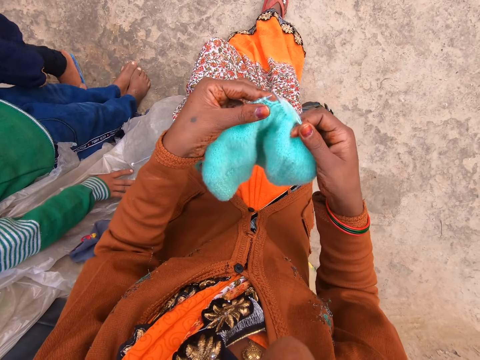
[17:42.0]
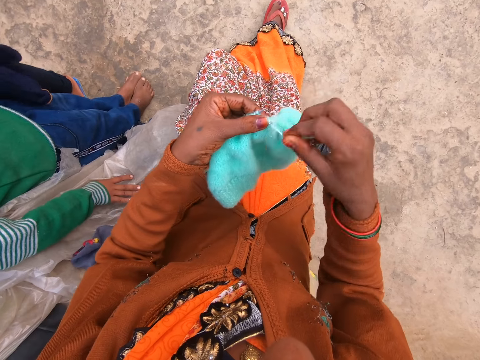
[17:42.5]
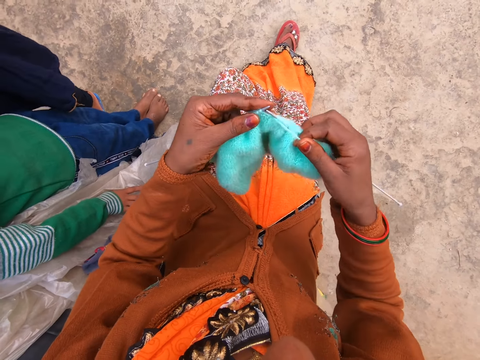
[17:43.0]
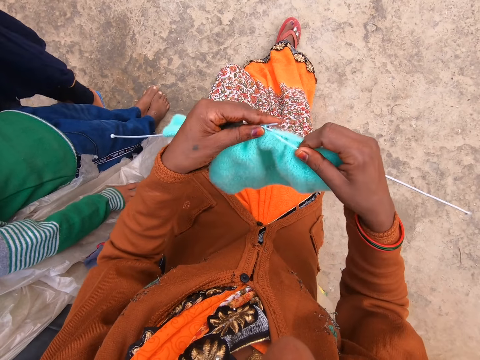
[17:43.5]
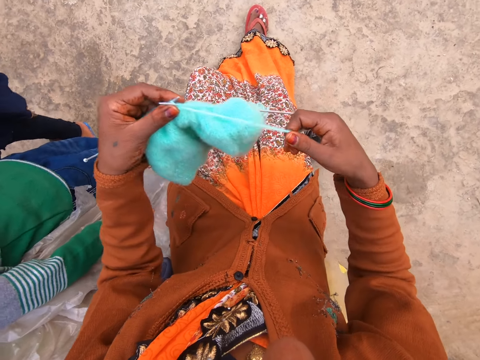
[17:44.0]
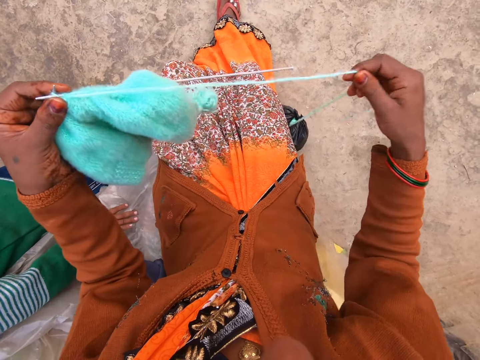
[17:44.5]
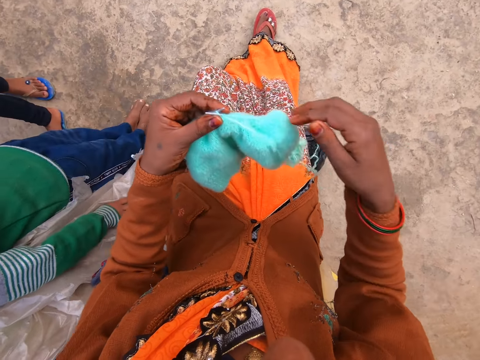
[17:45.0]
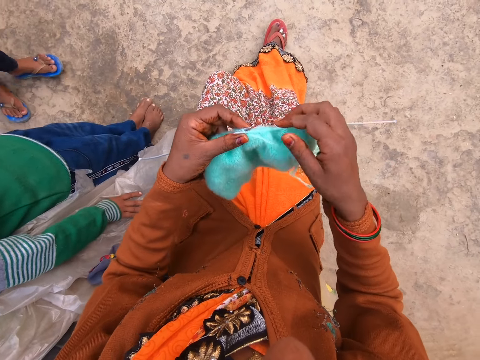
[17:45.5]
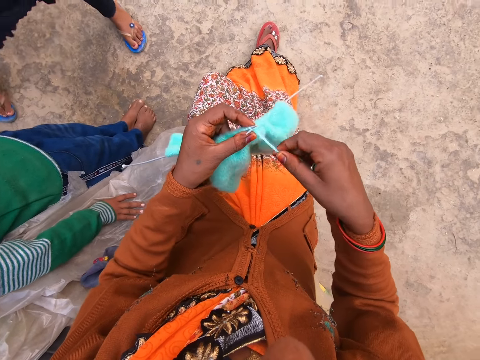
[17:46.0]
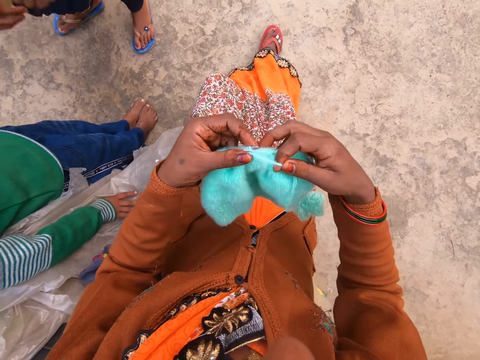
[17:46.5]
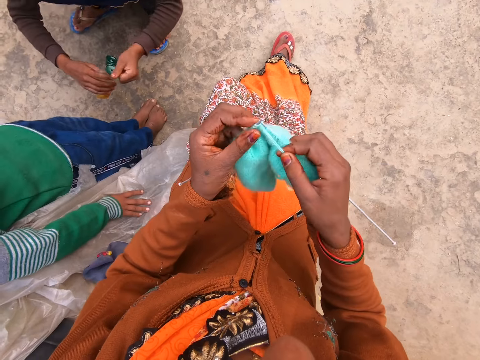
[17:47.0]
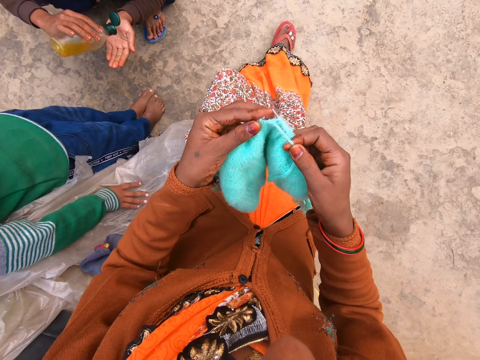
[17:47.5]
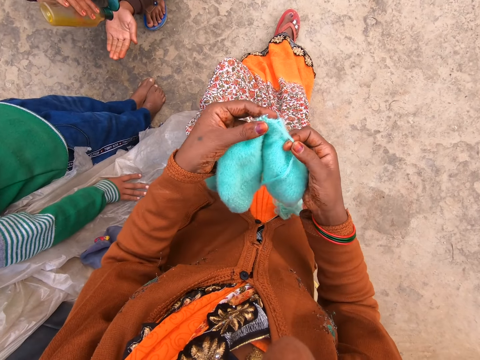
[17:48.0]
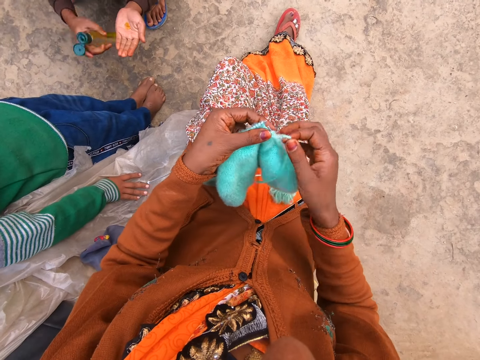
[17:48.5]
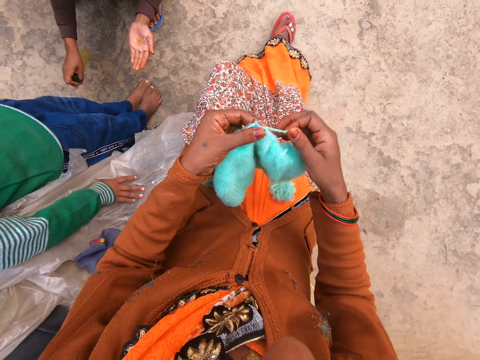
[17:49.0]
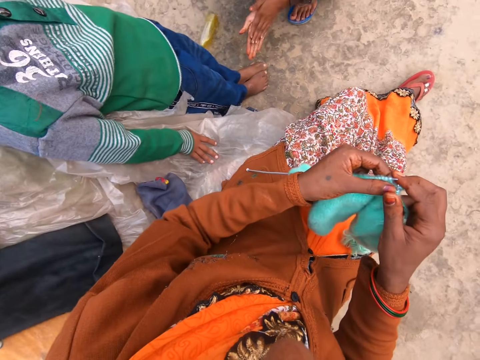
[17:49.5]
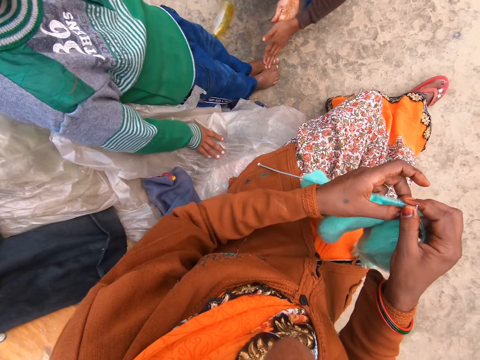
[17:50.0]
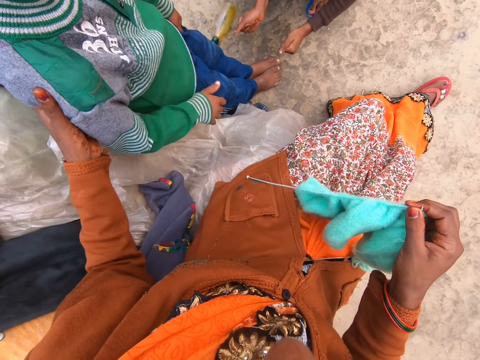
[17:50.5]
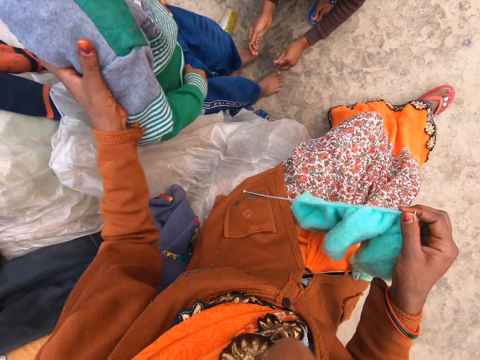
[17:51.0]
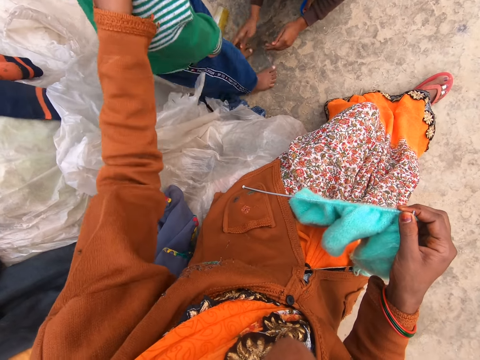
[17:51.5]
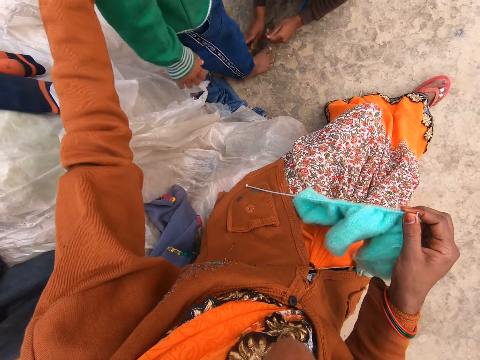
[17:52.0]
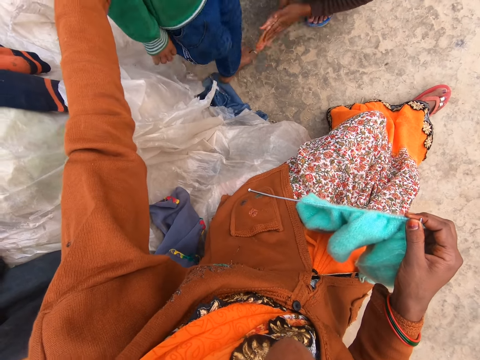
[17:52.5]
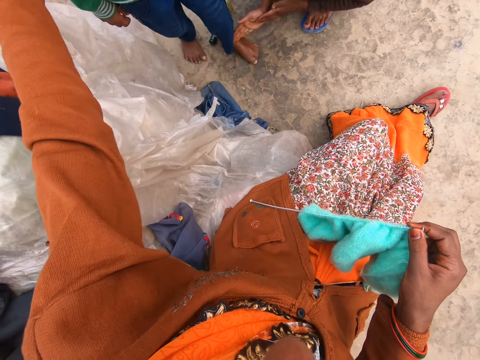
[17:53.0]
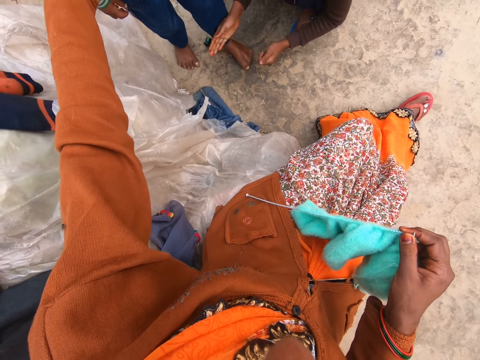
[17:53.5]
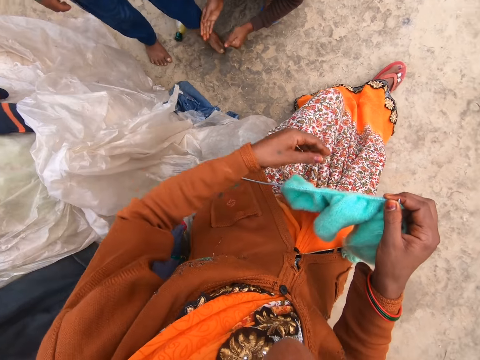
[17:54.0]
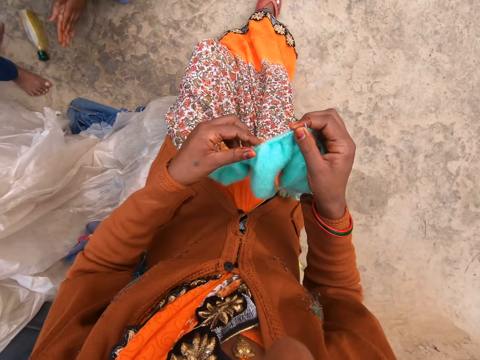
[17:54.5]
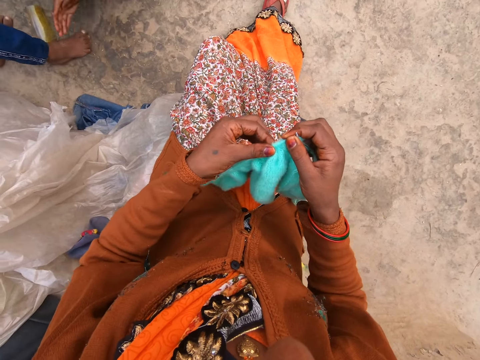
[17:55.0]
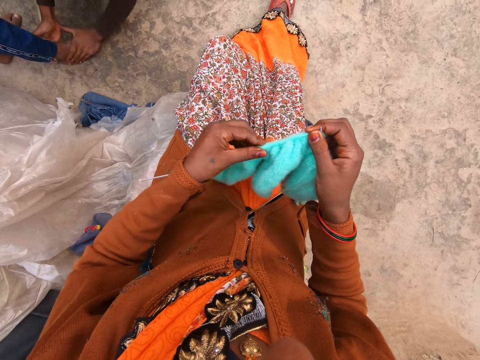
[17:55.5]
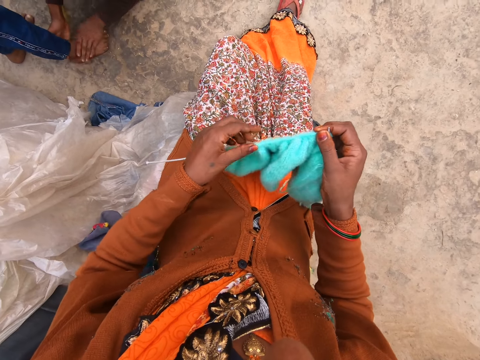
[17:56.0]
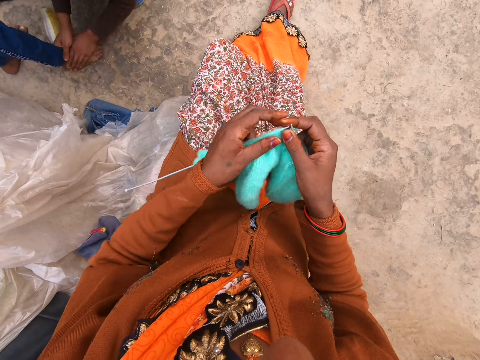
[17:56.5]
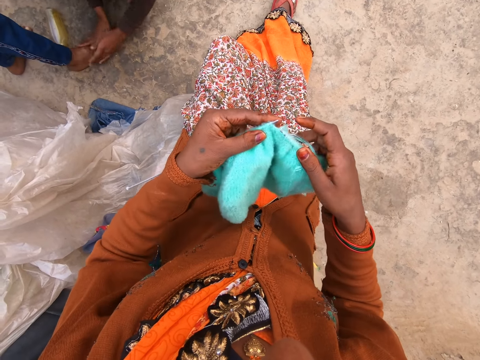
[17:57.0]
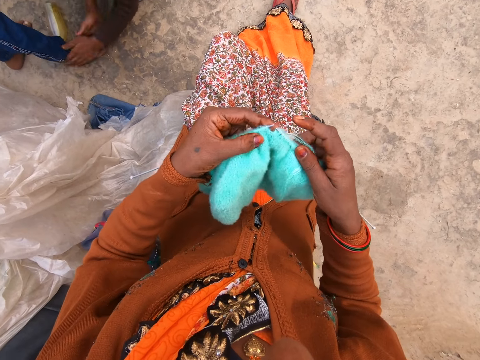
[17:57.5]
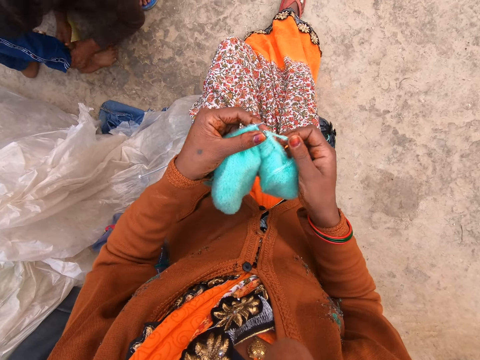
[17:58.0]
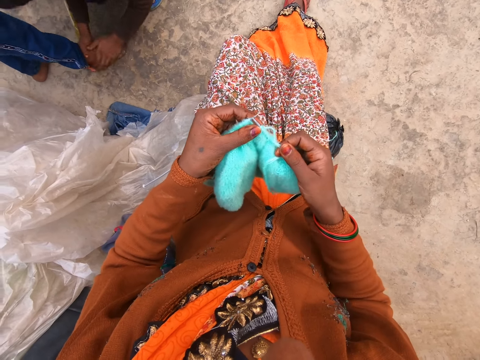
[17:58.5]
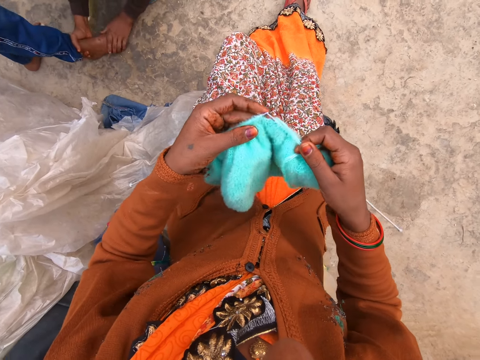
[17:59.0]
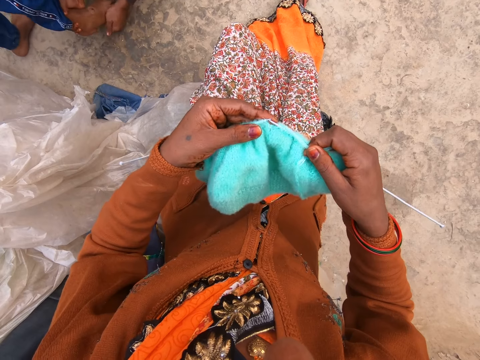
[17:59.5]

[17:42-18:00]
The camera wearer talks on the phone. They pull a thread and knit. A child pours oil on the hand. The child locks the bottle. The child throws the bottle of oil on the ground. The child applies the oil on his hand. The camera wearer pushes another child. They touch a man. They adjust the fabric. They push the knitted thread on the needle. The first child applies oil on the other child's foot.

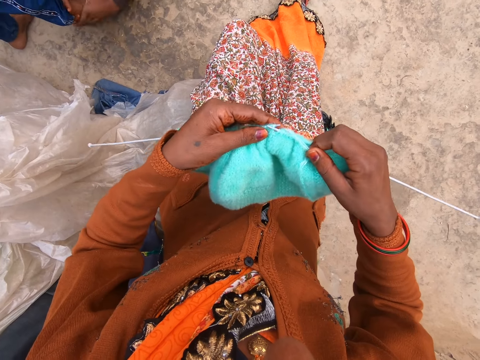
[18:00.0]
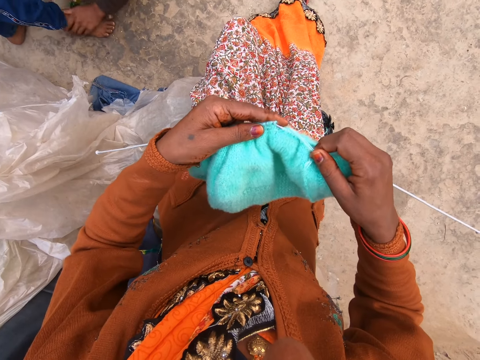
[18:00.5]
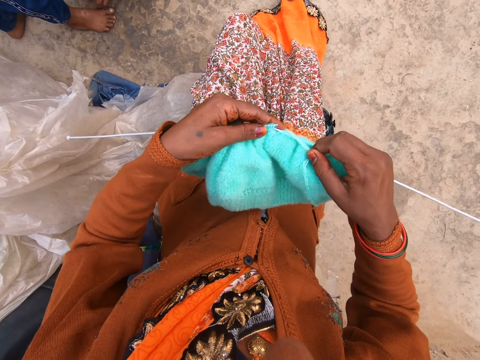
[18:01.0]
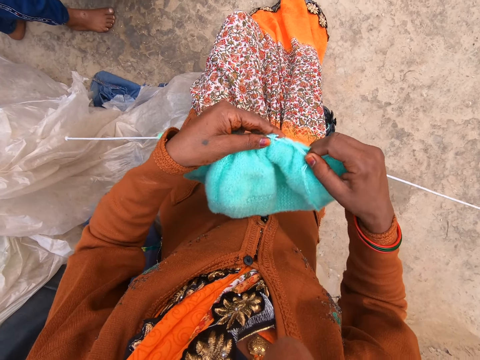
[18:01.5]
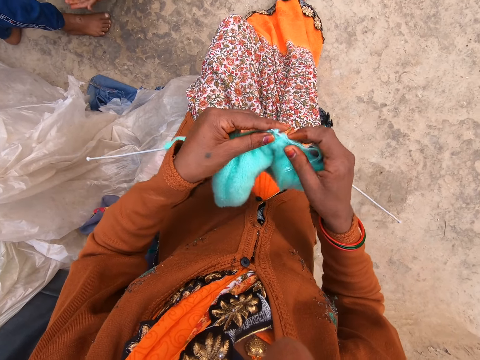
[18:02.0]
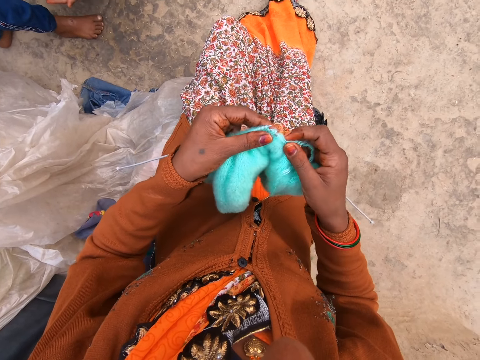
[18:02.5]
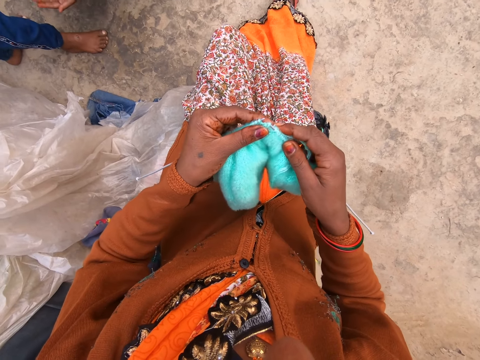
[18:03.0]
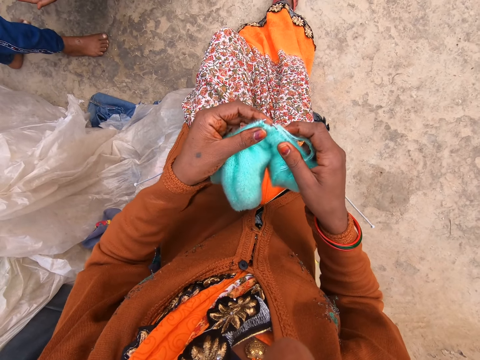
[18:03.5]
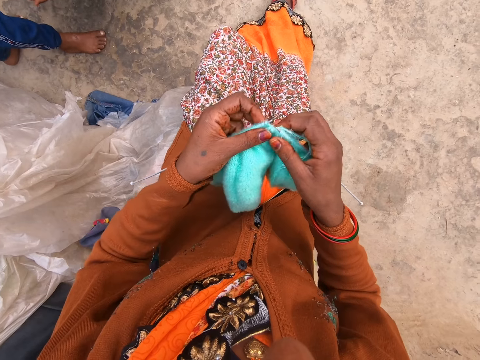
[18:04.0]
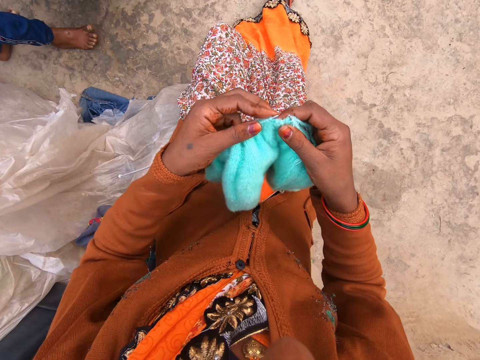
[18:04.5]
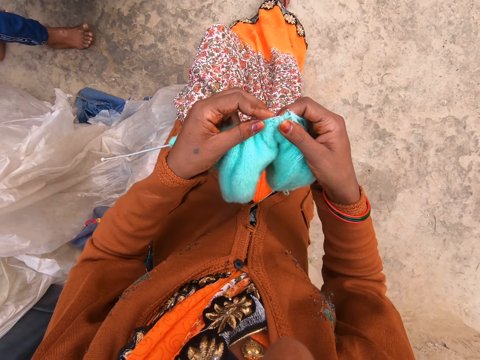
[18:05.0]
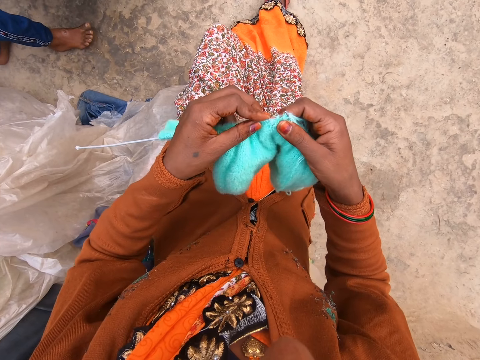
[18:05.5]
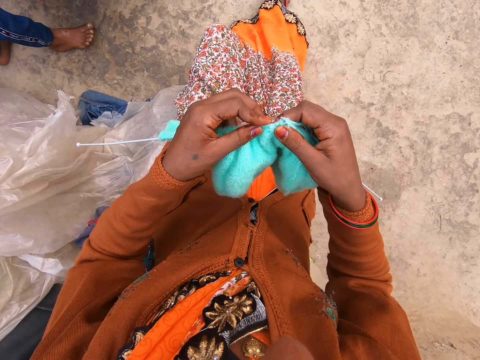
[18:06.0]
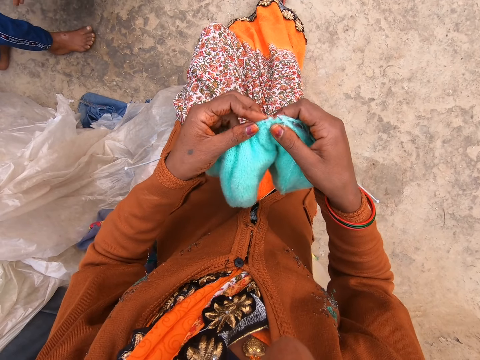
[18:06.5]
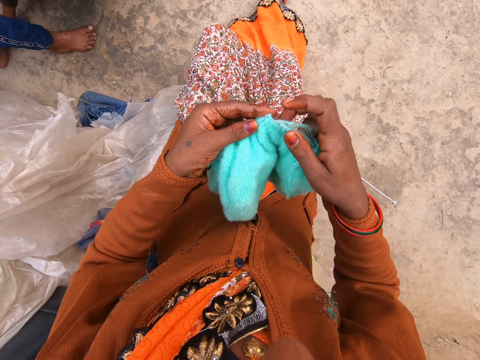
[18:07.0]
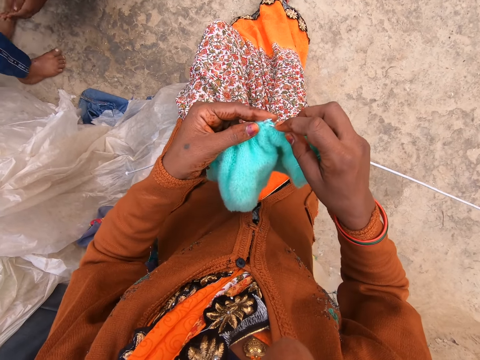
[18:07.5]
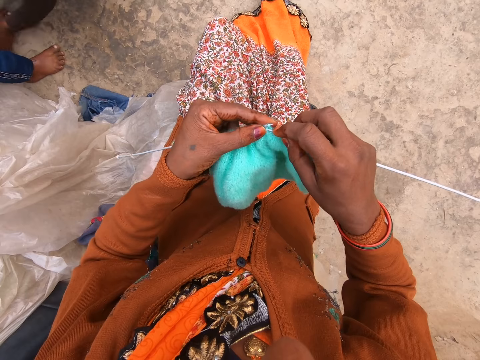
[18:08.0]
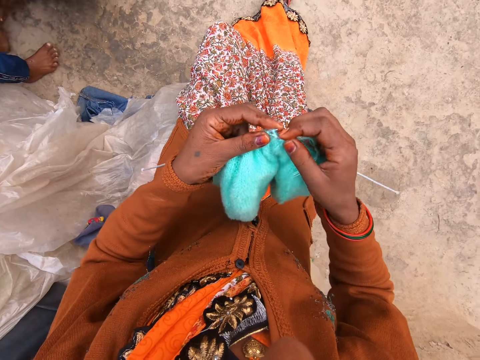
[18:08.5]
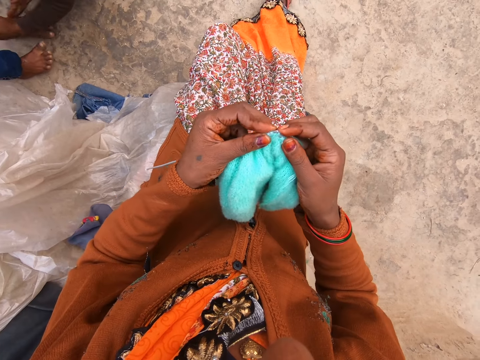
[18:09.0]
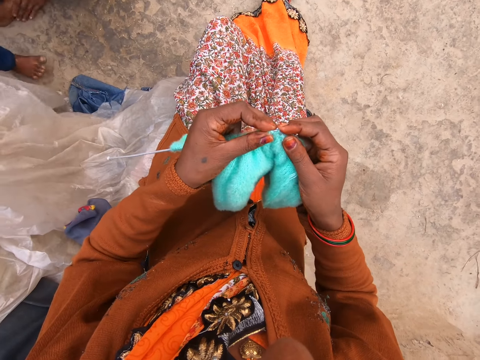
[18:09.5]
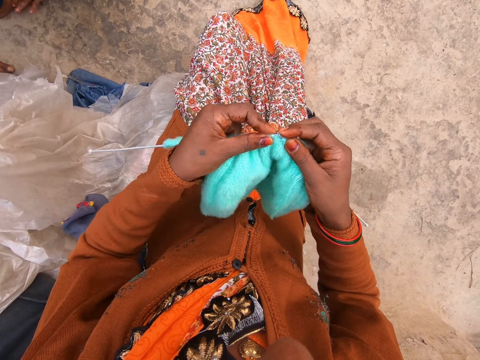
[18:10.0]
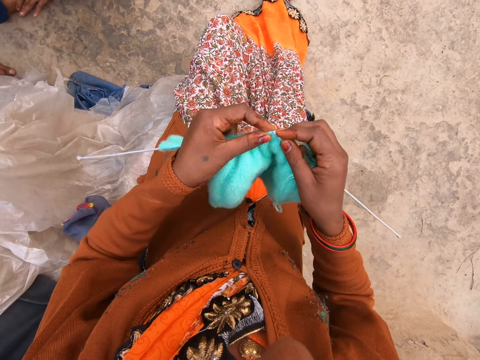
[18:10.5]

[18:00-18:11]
The camera wearer knits.
